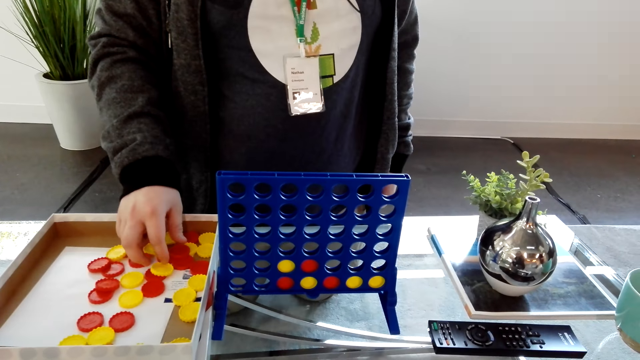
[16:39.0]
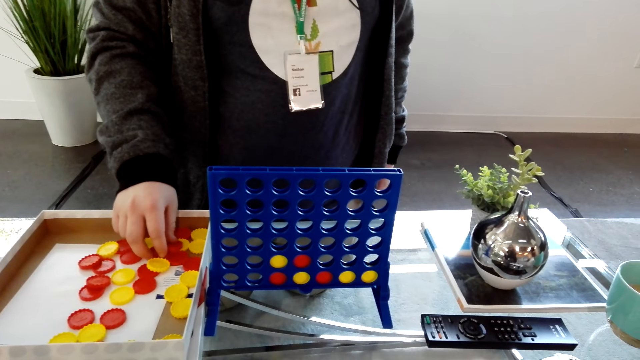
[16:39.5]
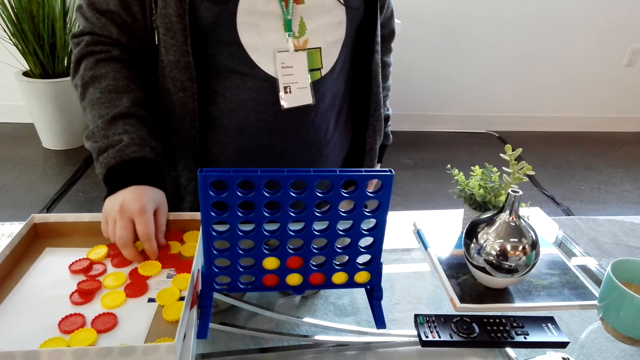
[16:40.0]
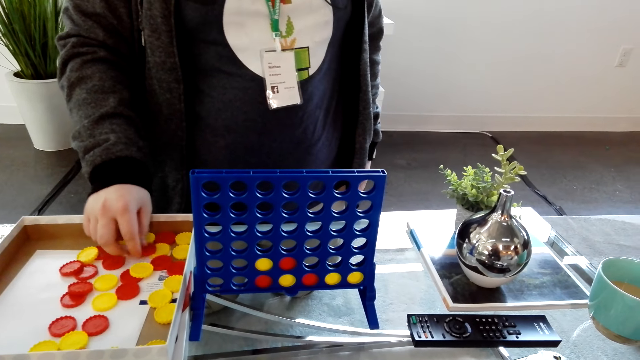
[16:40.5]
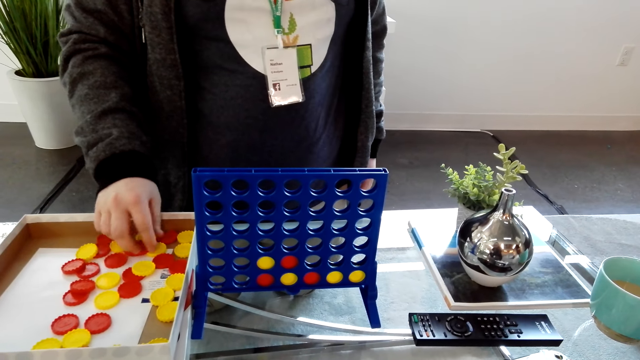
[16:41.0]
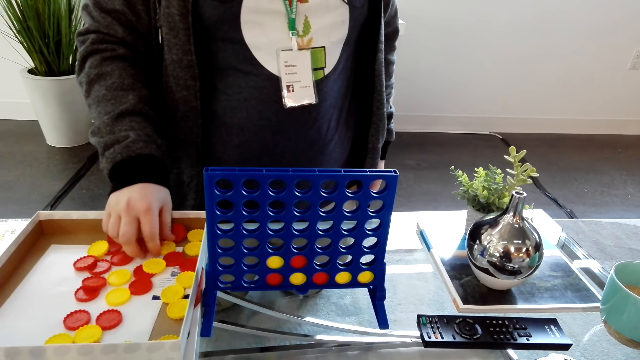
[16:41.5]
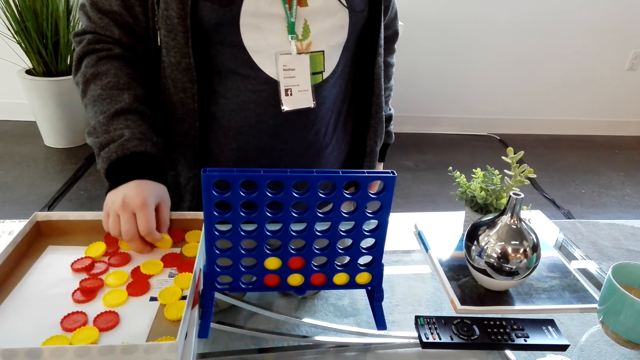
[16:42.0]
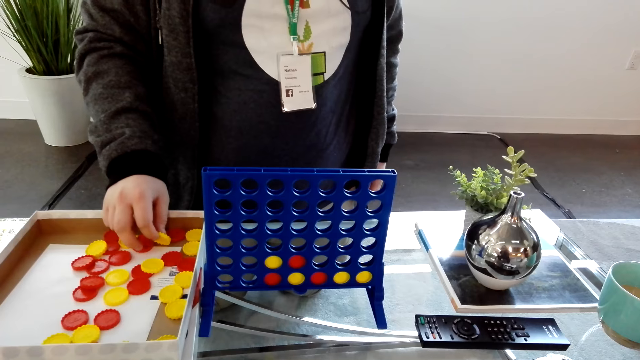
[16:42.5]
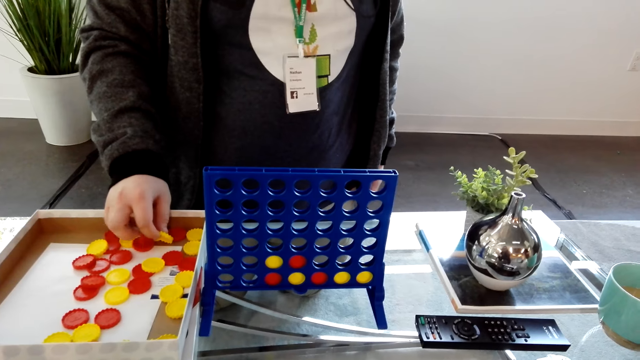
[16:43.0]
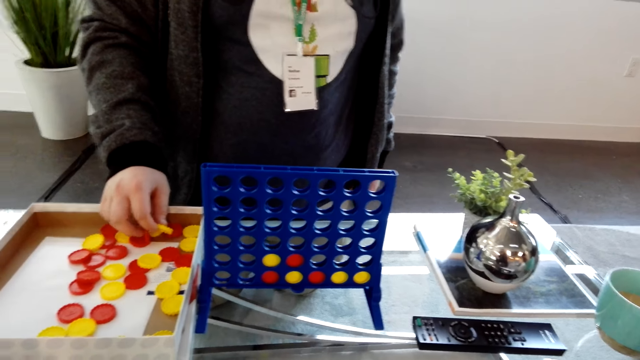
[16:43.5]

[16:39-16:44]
A man picks up a coin from the table.

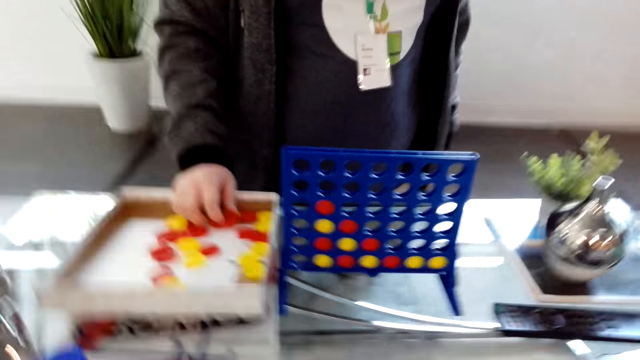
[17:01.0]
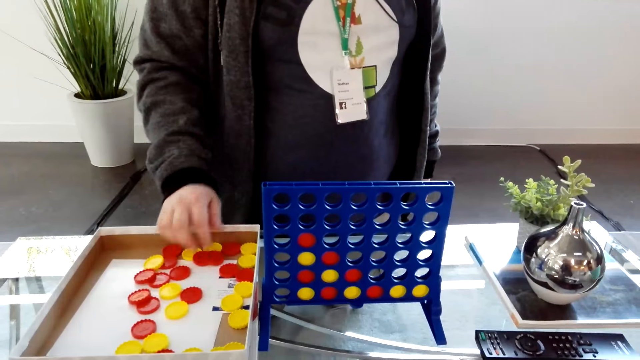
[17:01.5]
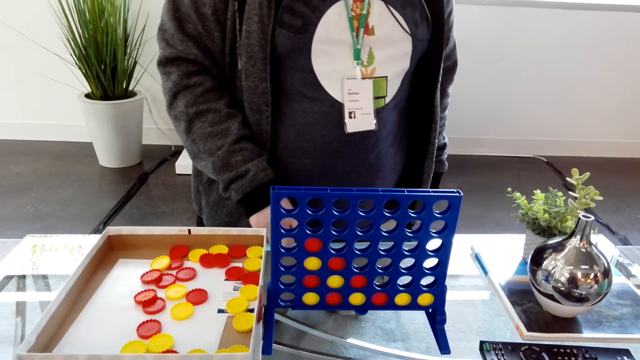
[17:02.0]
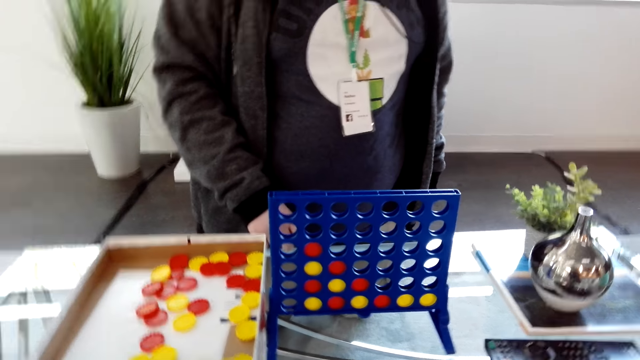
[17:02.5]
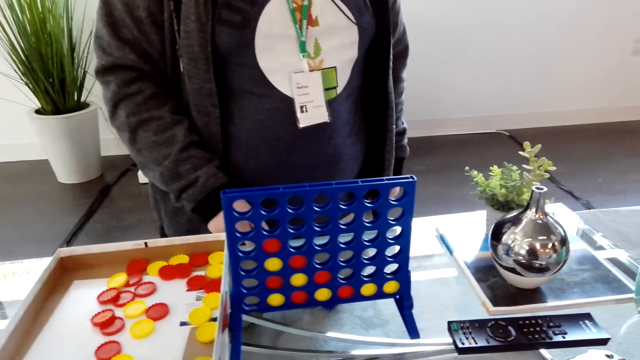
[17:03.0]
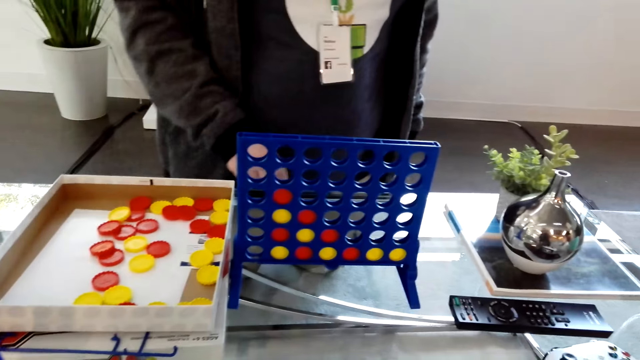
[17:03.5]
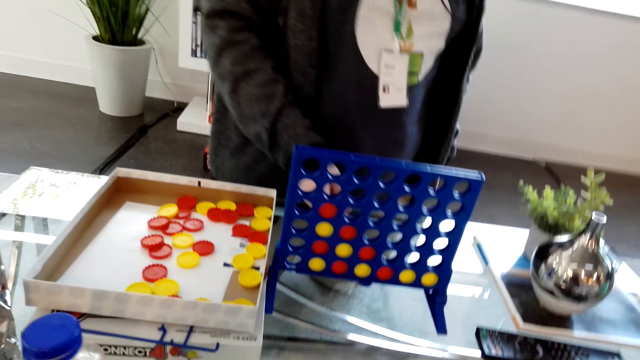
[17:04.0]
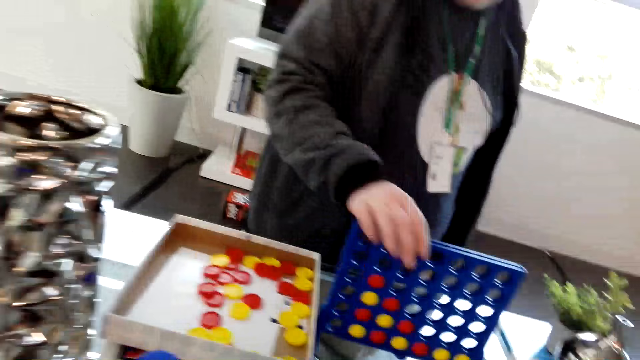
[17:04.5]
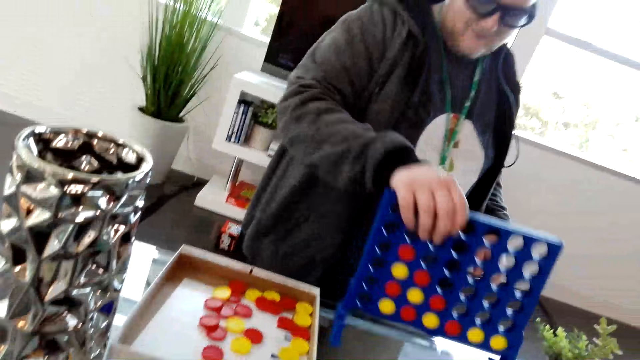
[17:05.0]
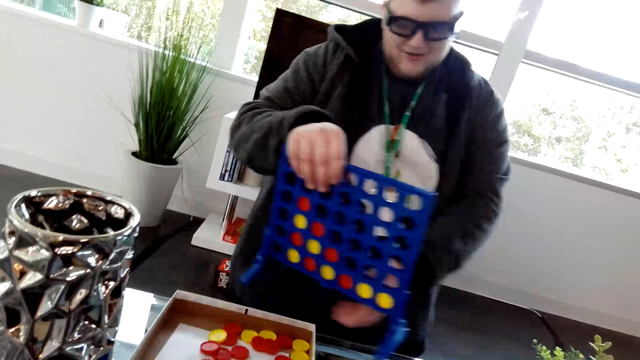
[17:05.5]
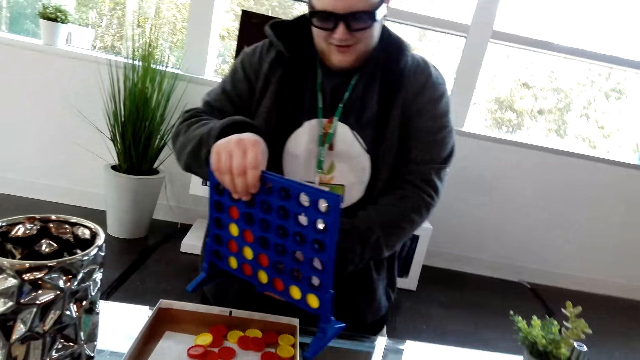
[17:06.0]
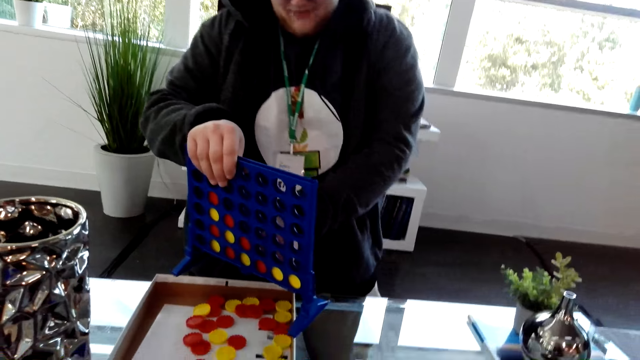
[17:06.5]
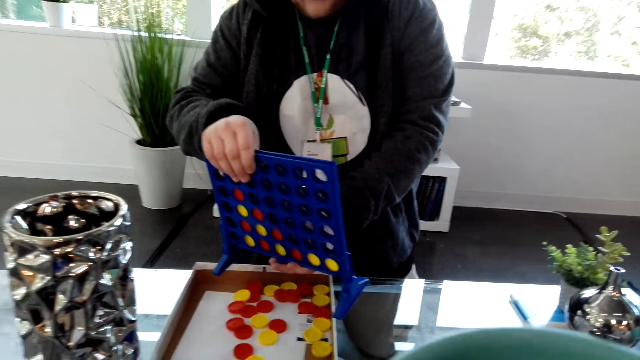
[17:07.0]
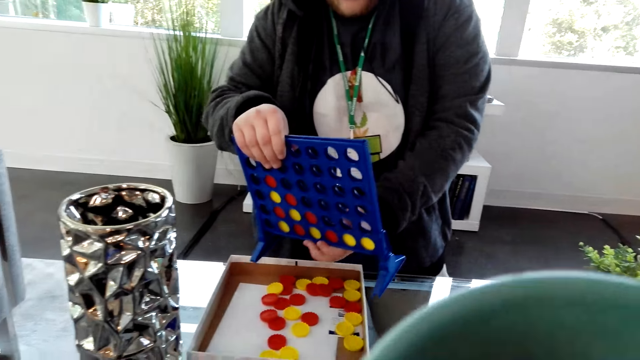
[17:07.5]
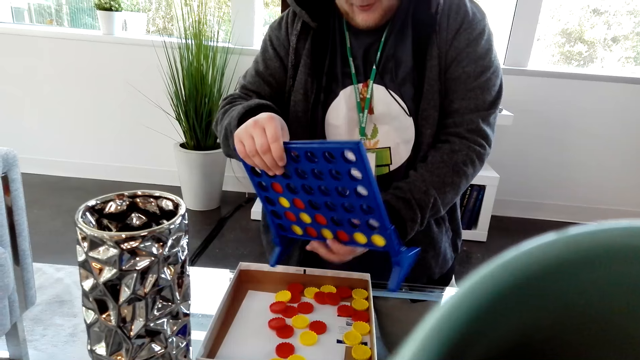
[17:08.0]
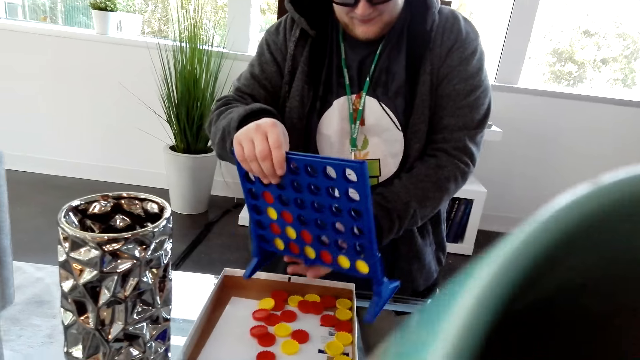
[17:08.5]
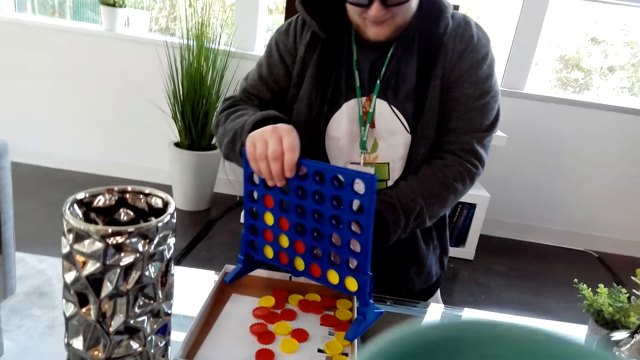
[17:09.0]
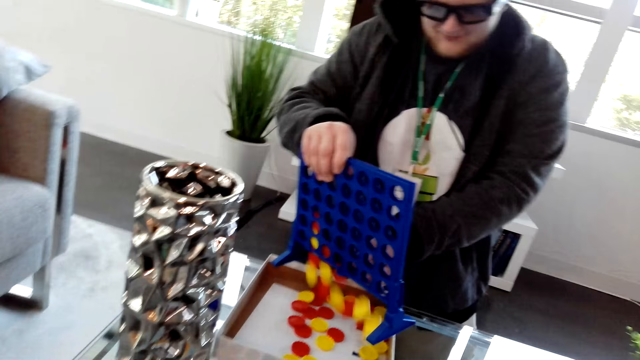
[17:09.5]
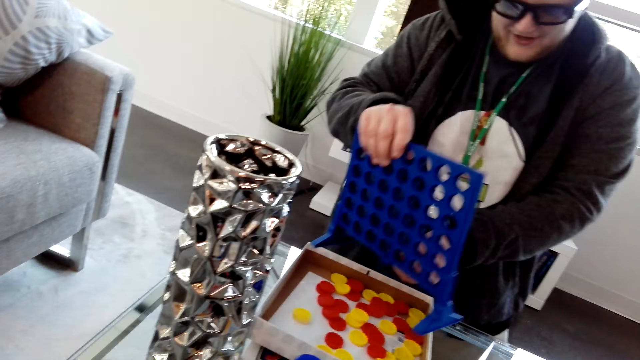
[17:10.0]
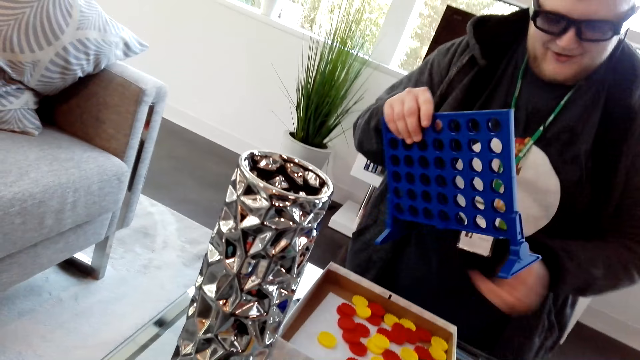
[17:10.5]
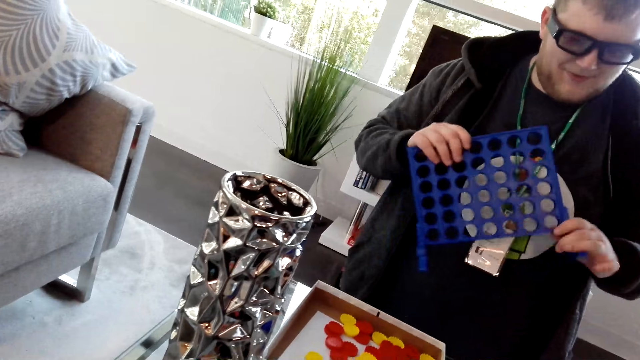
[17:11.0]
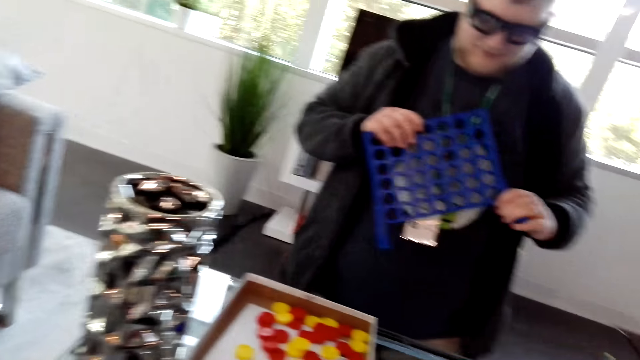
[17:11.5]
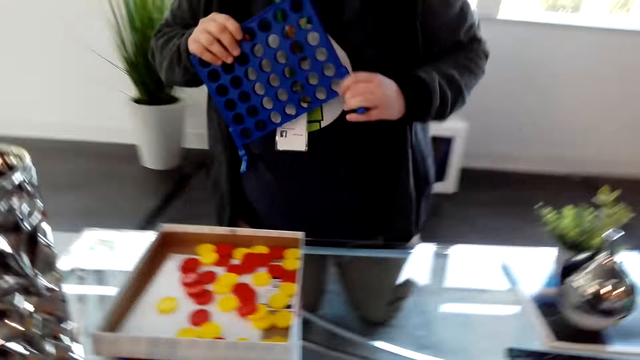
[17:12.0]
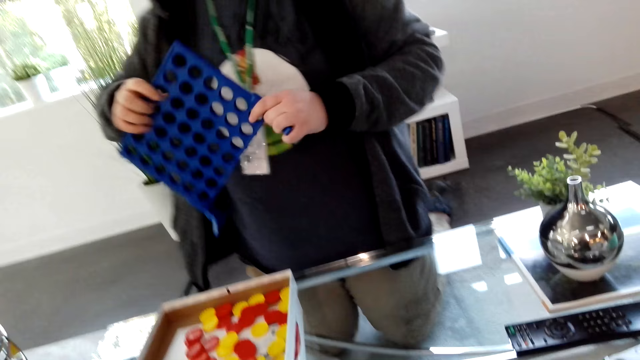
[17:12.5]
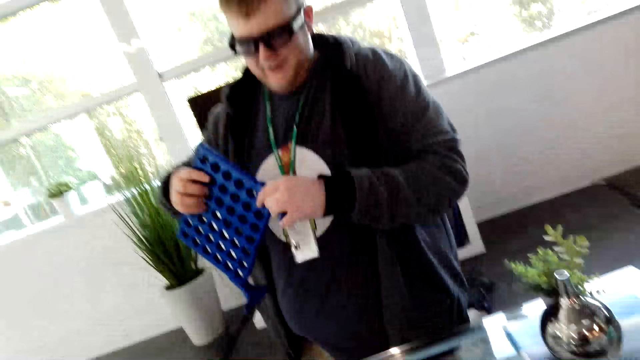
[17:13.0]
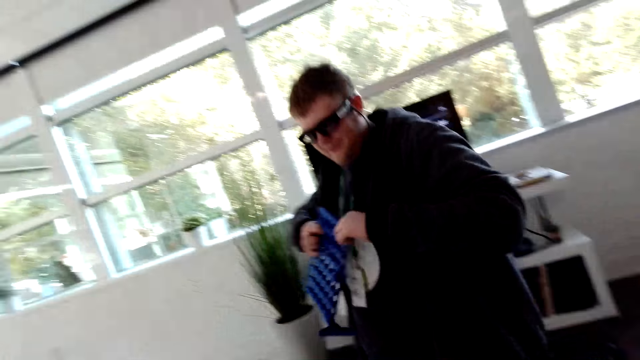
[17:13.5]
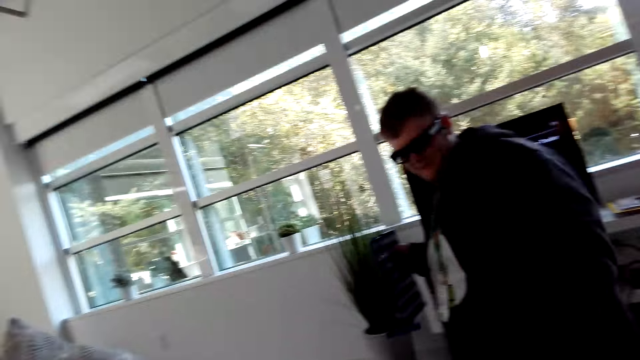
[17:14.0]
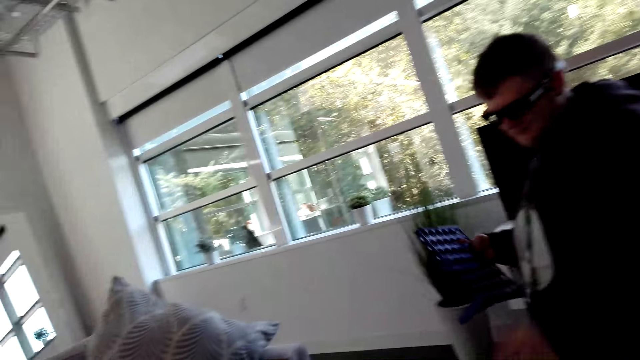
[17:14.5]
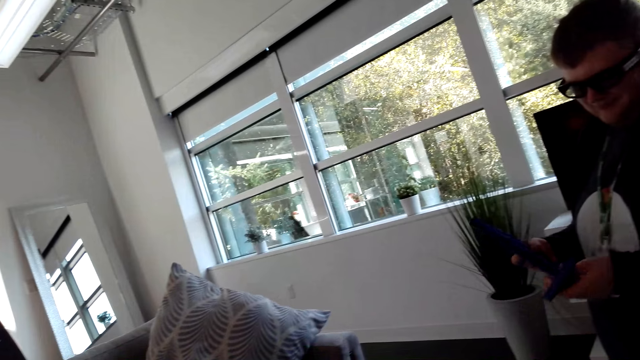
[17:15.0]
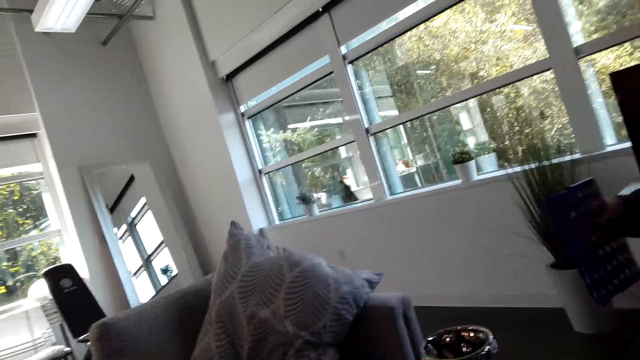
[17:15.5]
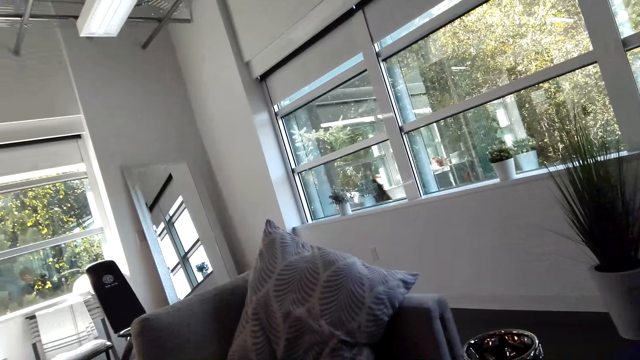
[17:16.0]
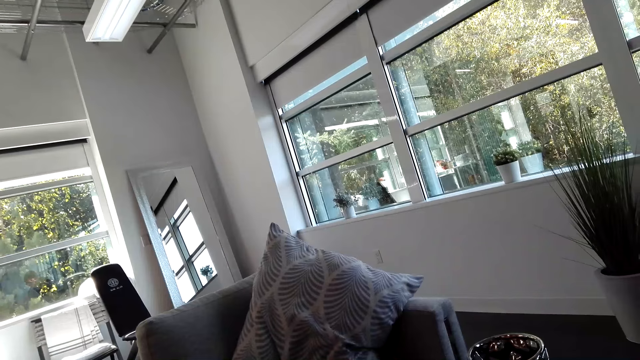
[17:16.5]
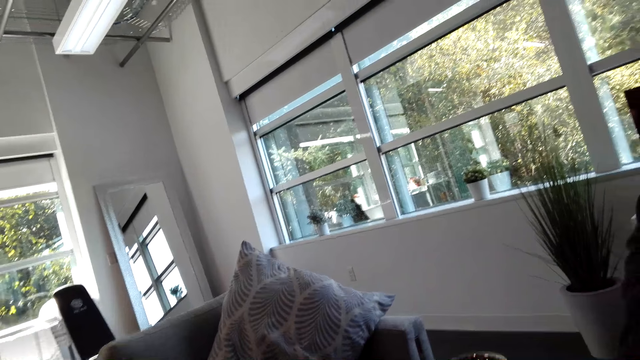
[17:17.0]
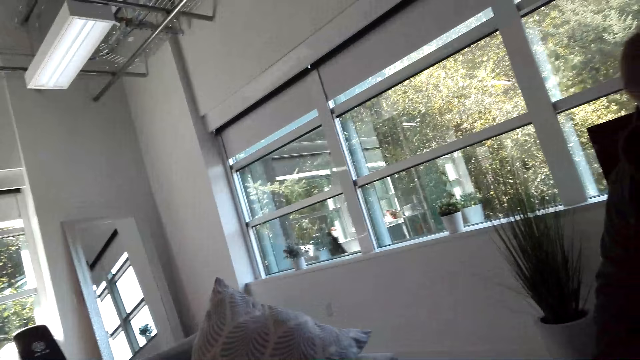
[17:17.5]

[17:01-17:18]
A man removes the right hand from the box. The camera wearer looks at the connect four game. The man holds the rack with the right hand. The man takes the connect four game, removes the rack from the table, removes coins from the rack, drops the bottle top in the tray and holds the rack. The camera wearer looks at the man. They look around the house. They turn around the office. They look at the window.
